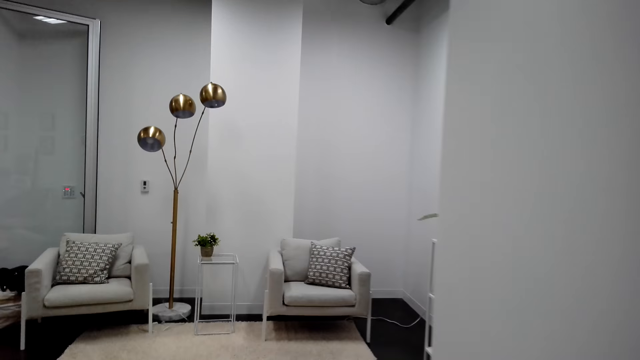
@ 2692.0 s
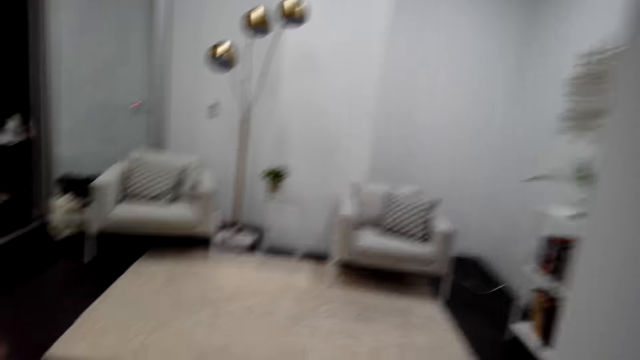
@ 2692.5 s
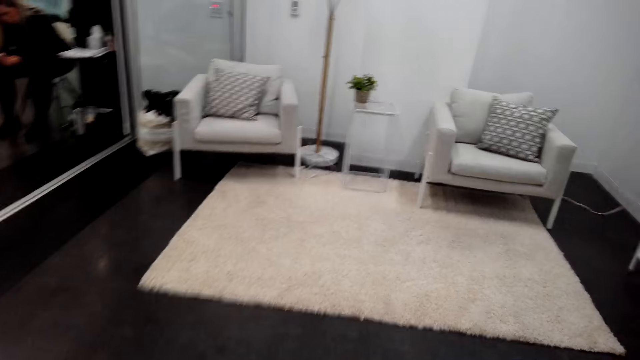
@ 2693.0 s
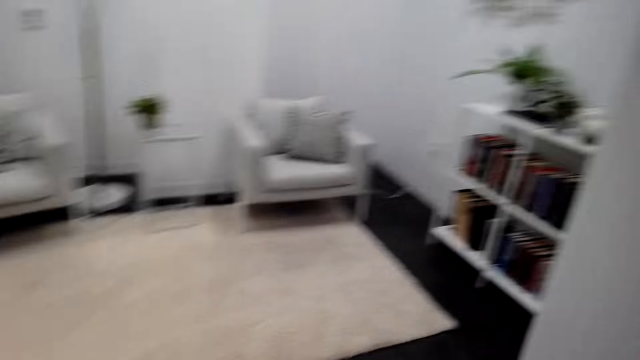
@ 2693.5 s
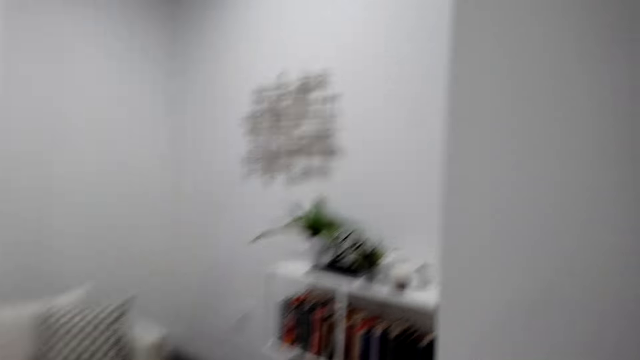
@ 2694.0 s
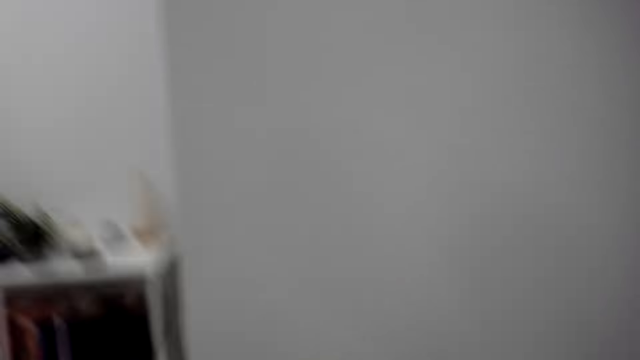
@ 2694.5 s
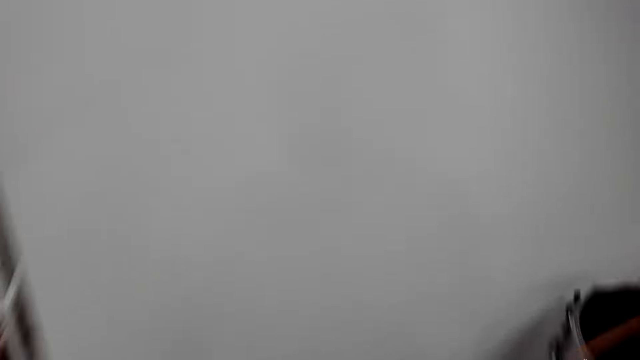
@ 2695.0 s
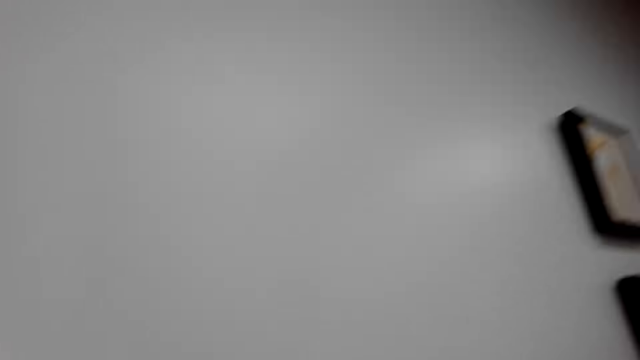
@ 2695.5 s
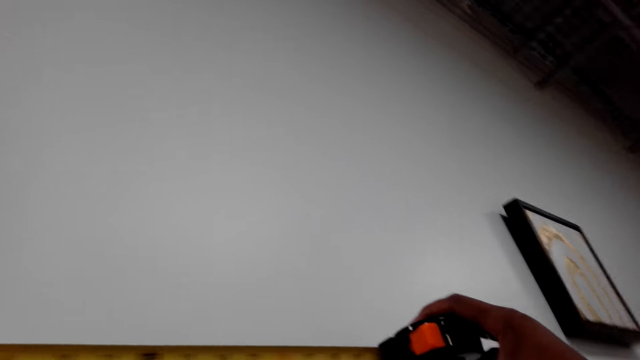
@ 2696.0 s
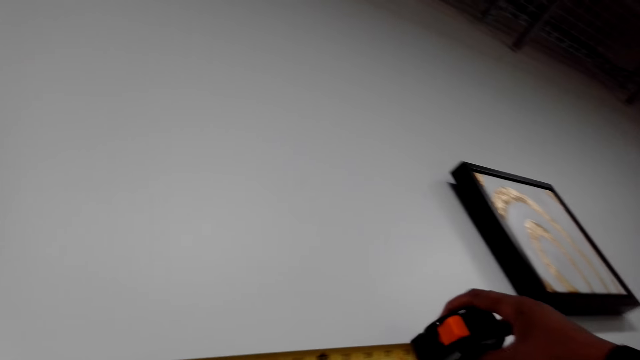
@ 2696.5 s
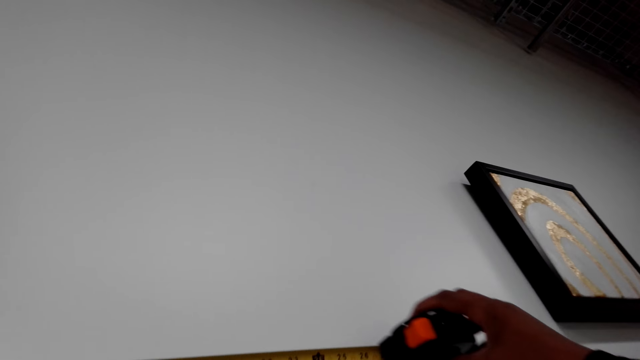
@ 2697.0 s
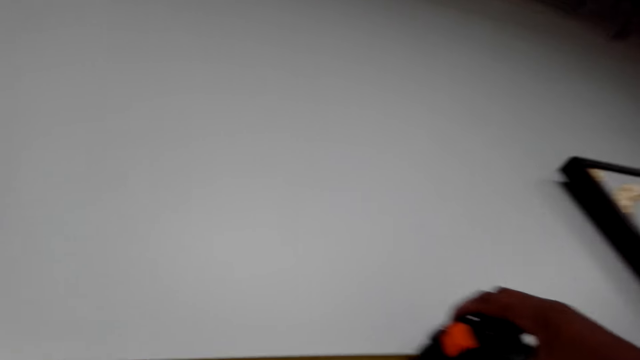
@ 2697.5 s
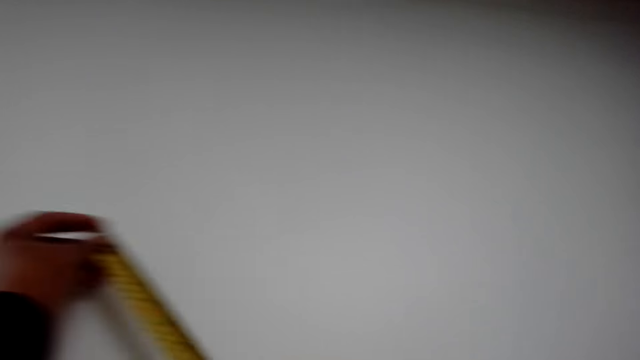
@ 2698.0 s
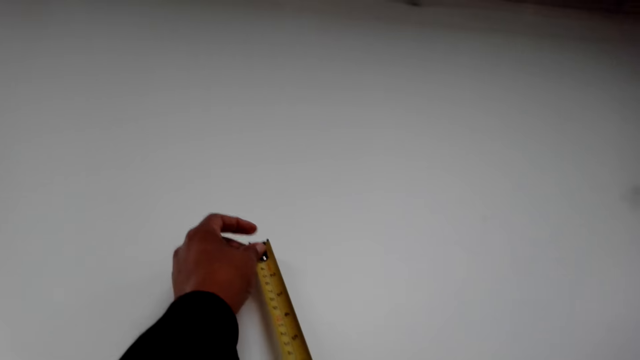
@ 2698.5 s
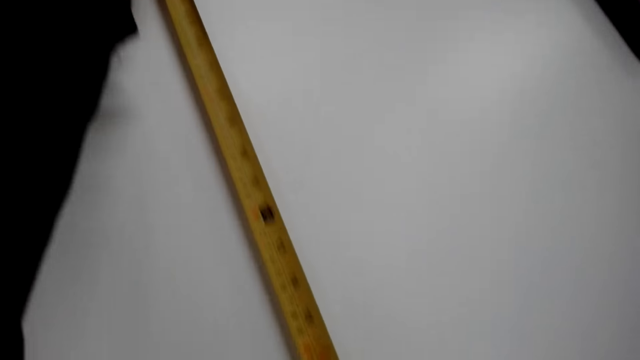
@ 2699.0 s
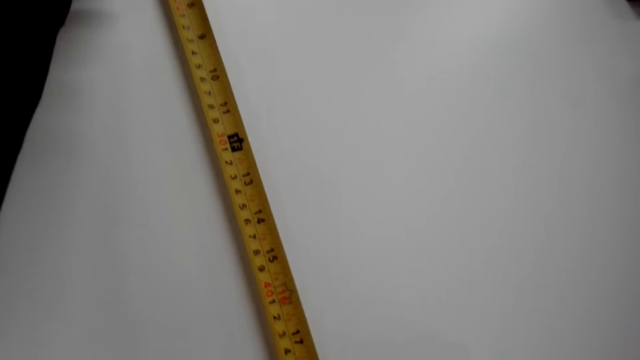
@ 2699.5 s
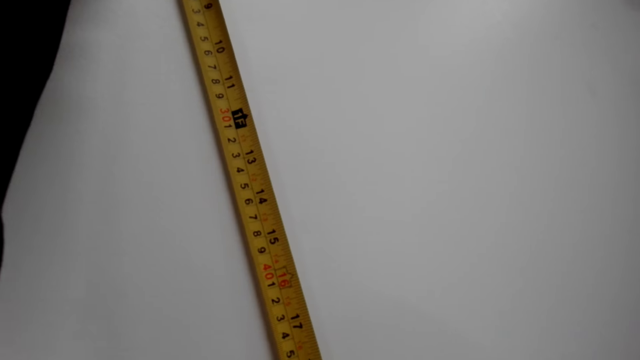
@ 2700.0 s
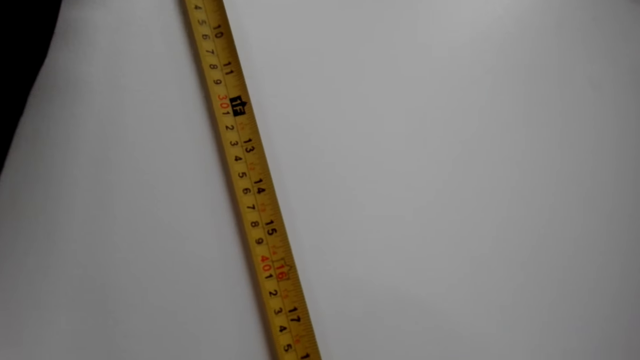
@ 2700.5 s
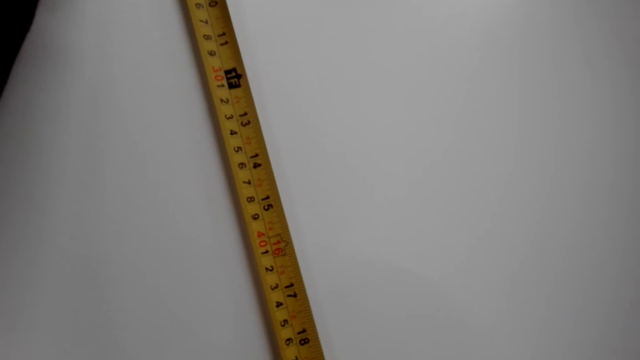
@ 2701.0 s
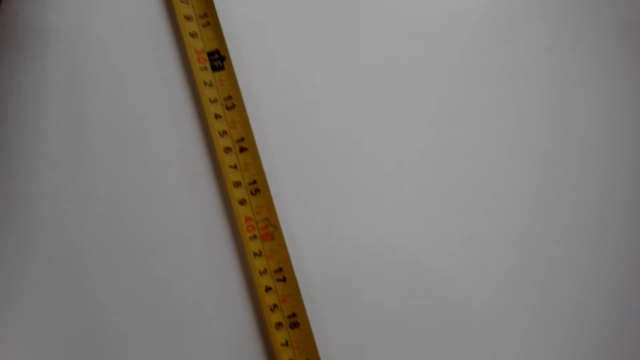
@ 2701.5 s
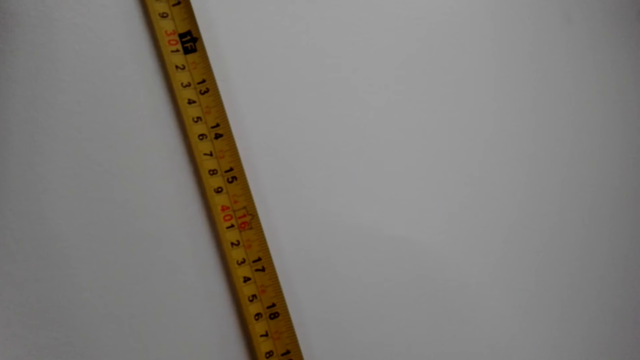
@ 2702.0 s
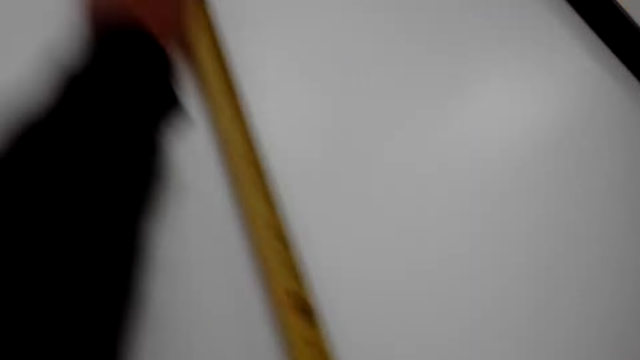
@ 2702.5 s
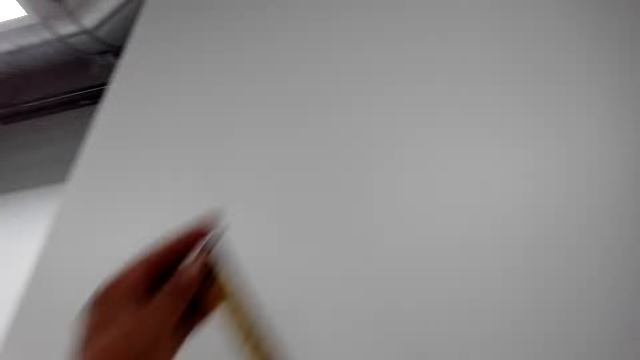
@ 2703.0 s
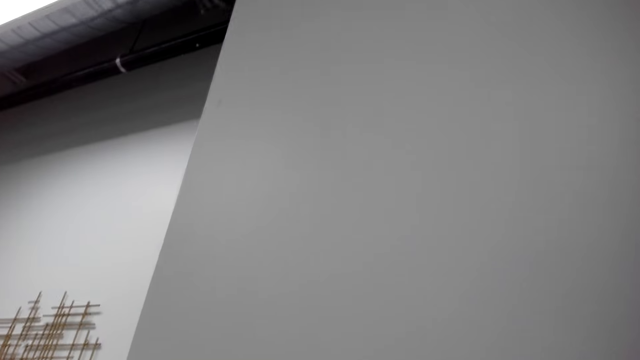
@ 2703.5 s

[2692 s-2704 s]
The camera wearer measures the wall with a tape measure.

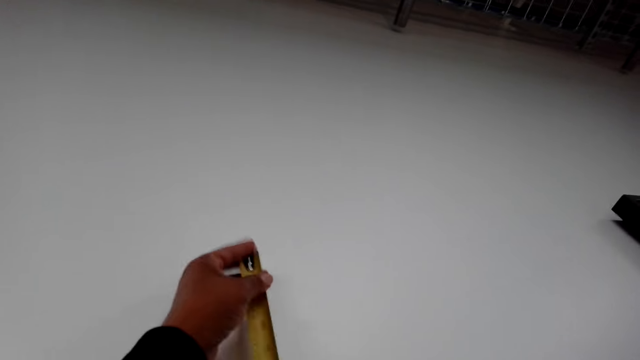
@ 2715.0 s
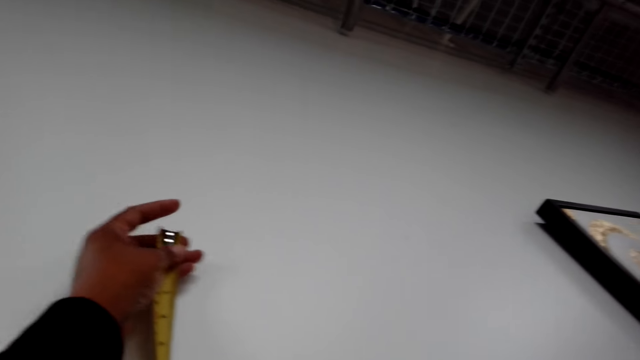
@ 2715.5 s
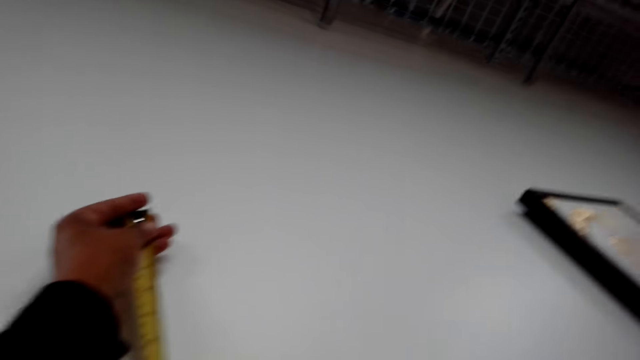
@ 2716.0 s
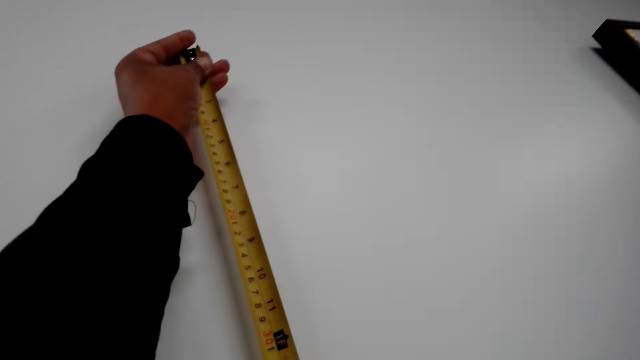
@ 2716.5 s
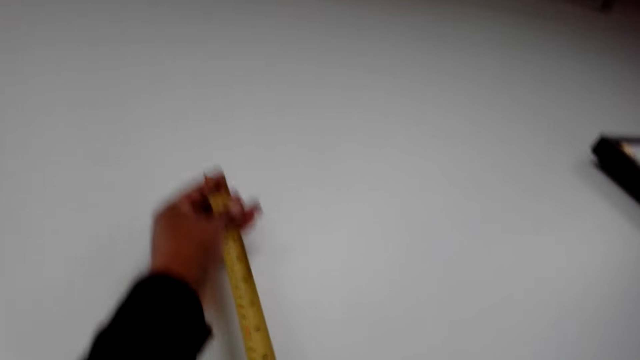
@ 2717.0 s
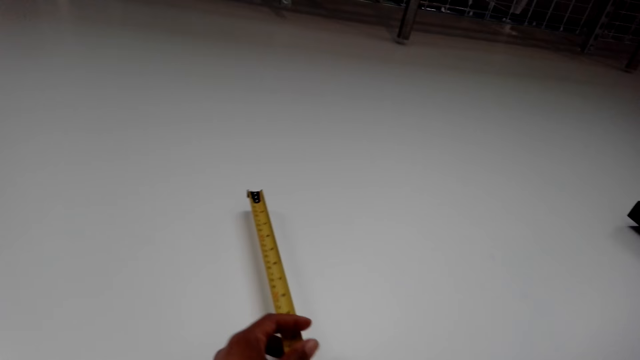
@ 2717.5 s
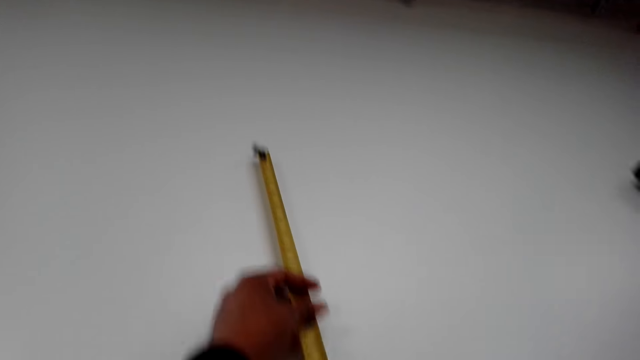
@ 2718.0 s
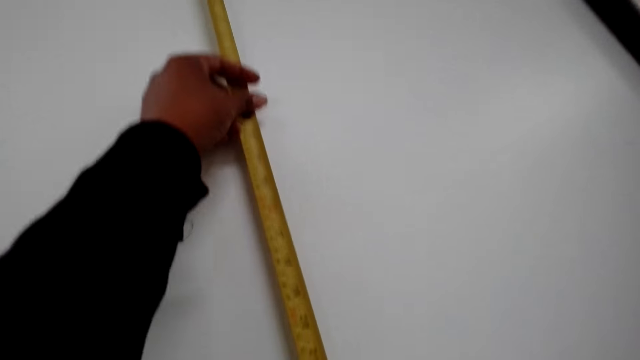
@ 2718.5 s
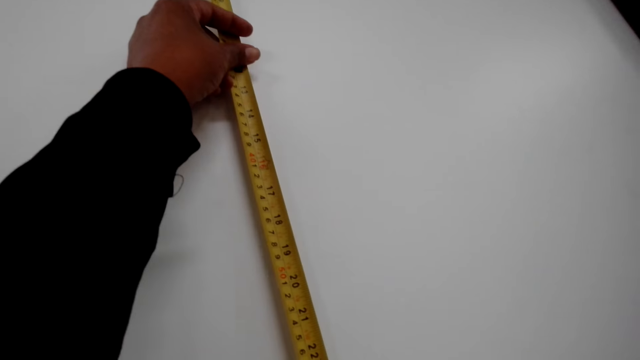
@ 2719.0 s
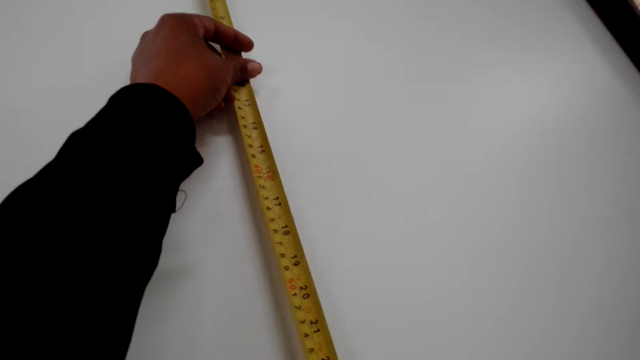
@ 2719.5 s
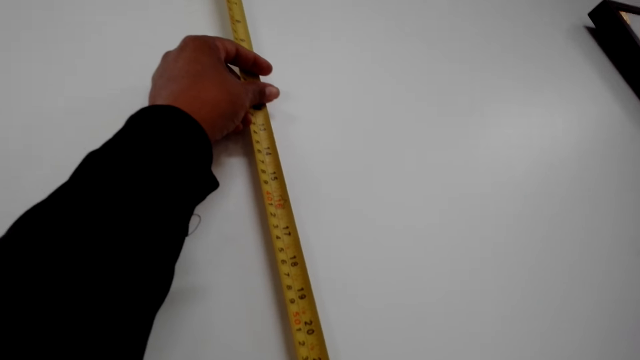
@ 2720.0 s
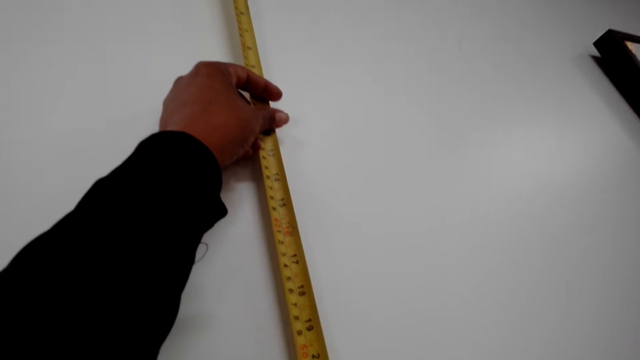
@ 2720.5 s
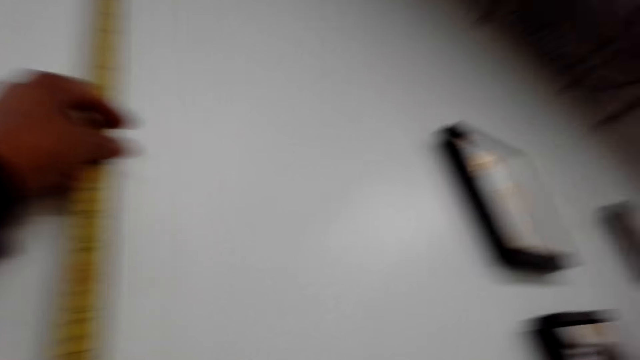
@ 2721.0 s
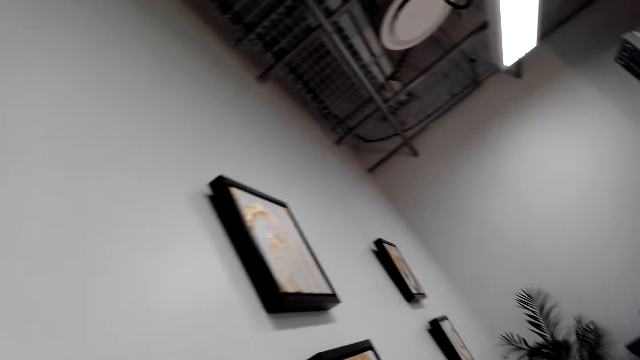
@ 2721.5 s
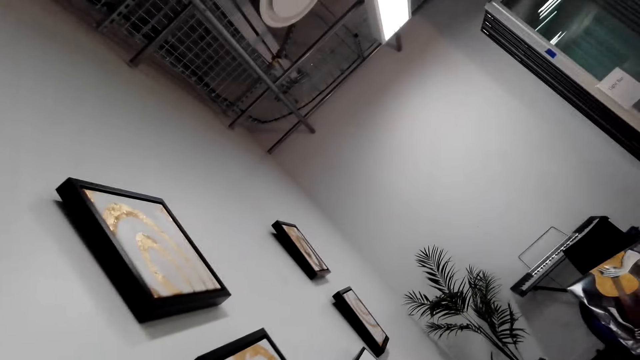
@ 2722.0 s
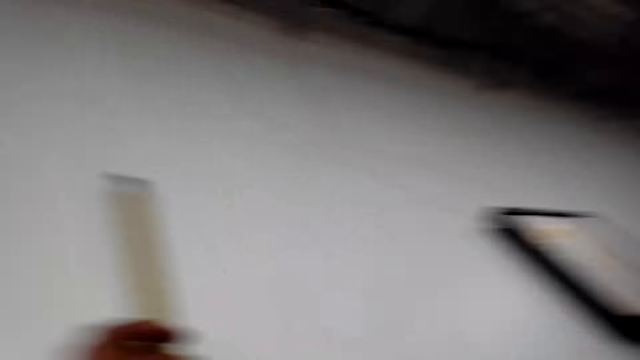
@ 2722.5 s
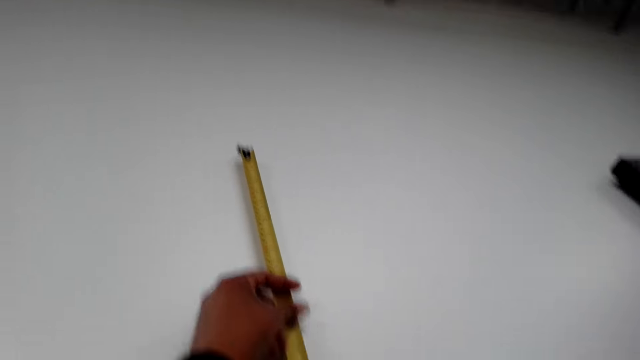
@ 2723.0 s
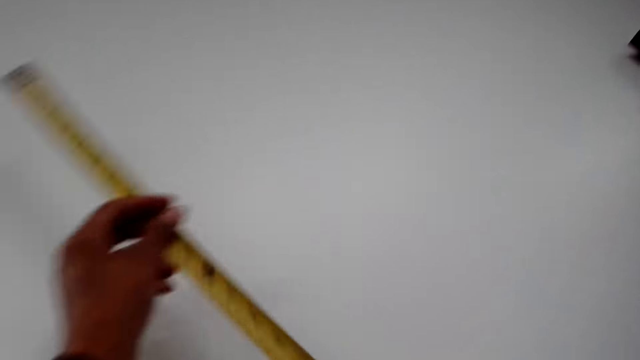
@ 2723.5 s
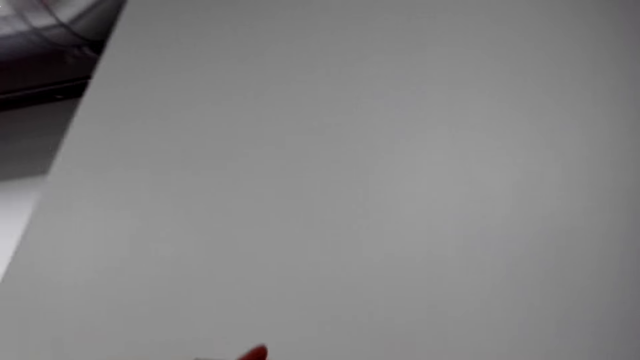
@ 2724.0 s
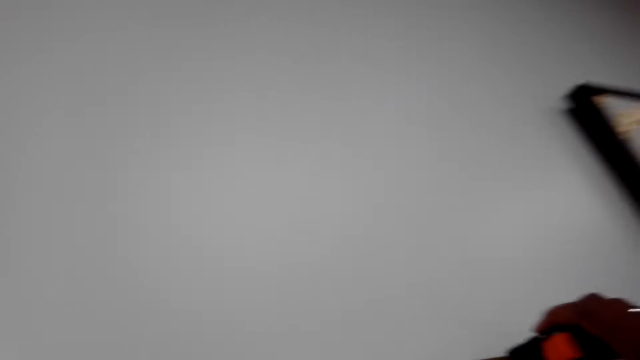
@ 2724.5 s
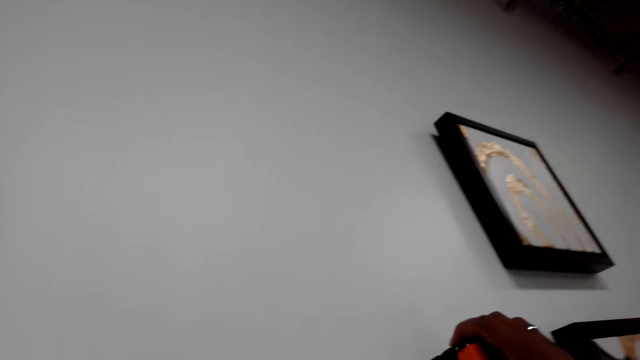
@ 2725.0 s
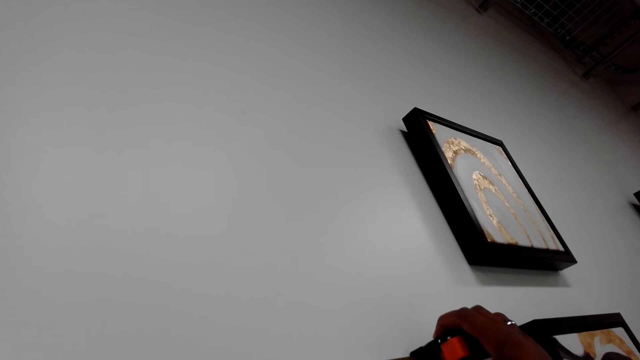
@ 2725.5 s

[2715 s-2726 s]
The camera wearer puts the size required. They put the size required repeatedly.
